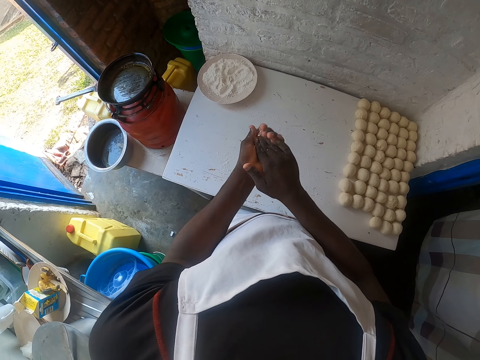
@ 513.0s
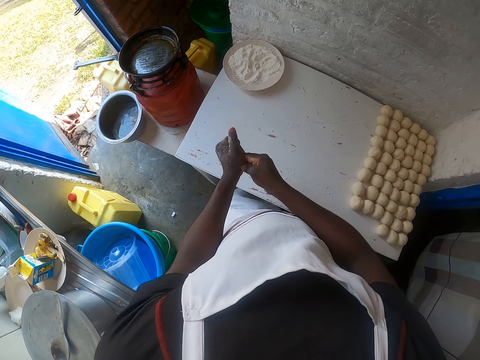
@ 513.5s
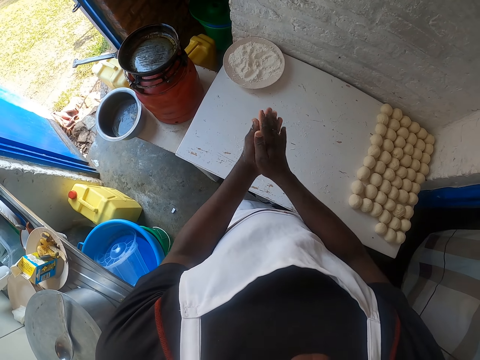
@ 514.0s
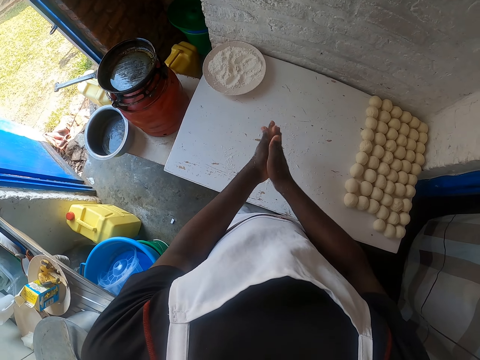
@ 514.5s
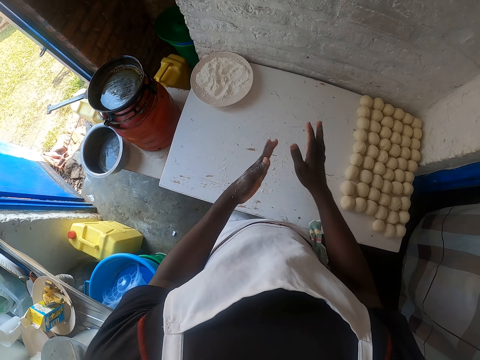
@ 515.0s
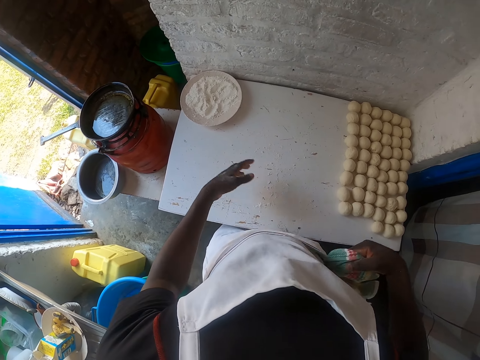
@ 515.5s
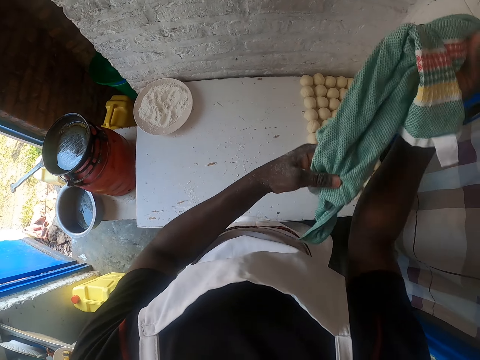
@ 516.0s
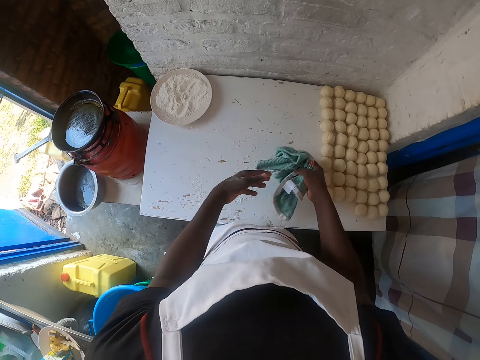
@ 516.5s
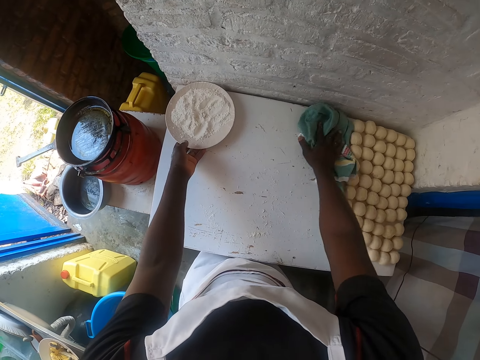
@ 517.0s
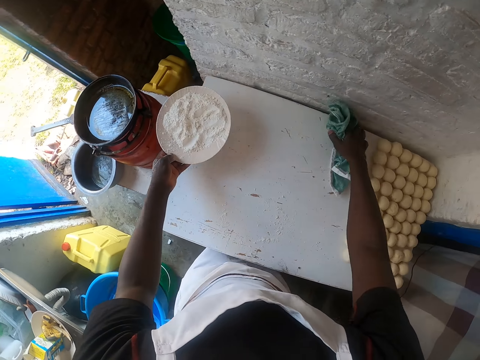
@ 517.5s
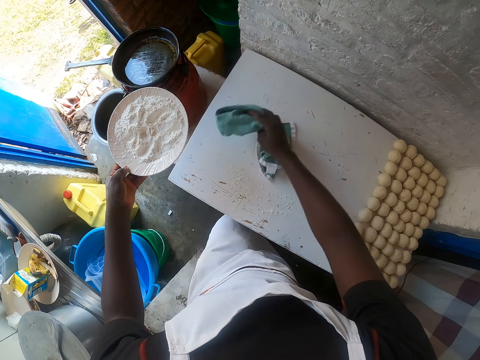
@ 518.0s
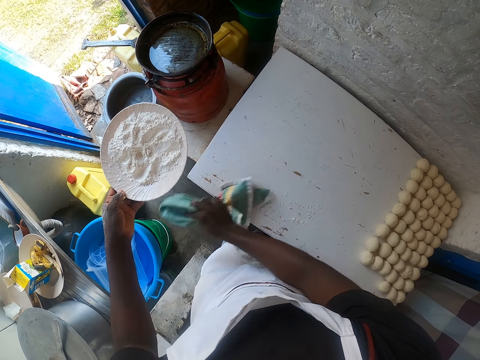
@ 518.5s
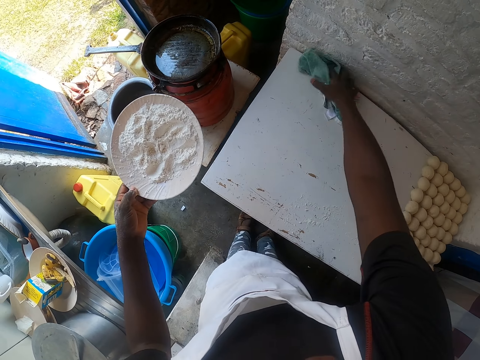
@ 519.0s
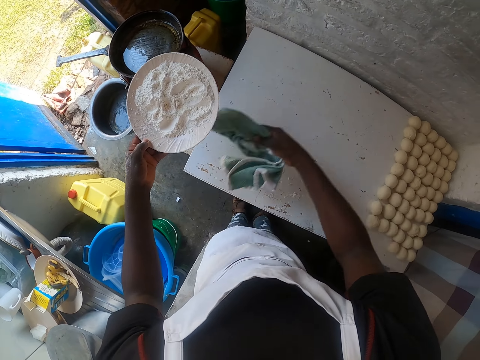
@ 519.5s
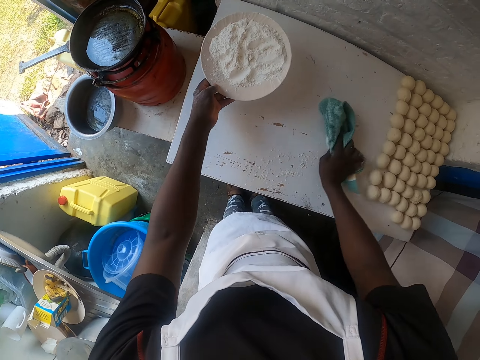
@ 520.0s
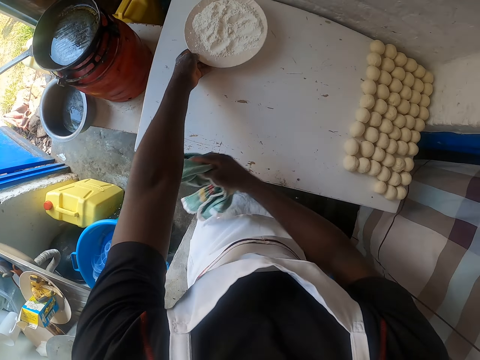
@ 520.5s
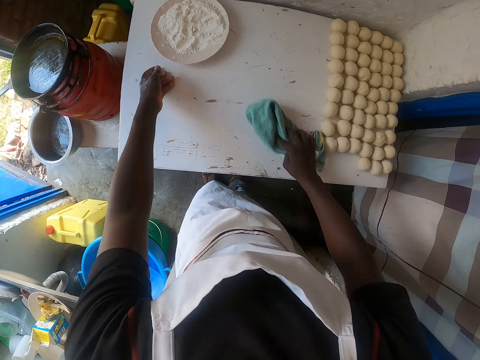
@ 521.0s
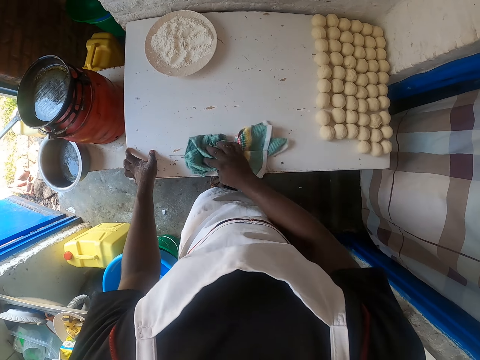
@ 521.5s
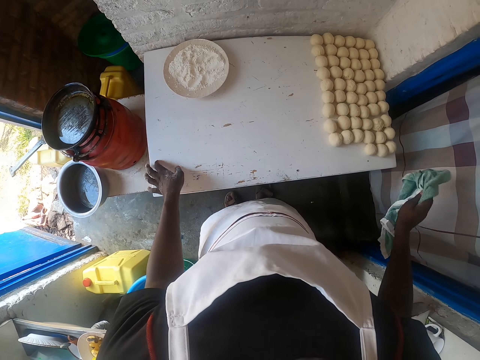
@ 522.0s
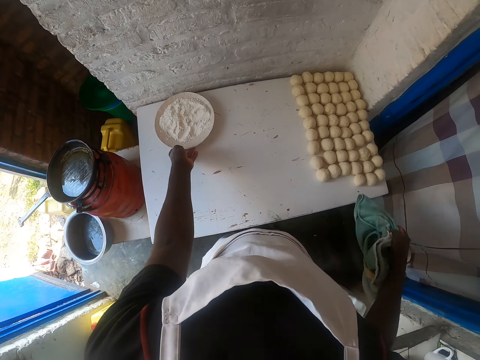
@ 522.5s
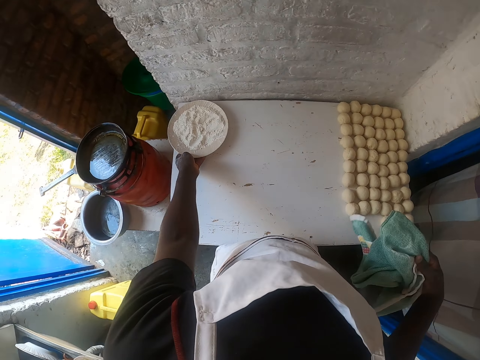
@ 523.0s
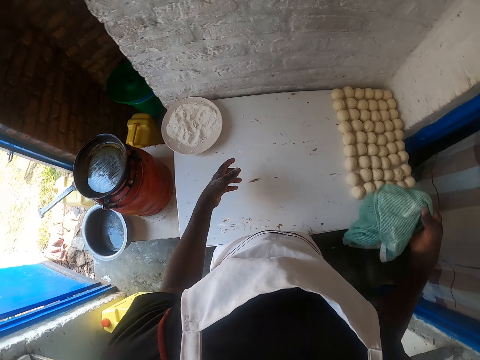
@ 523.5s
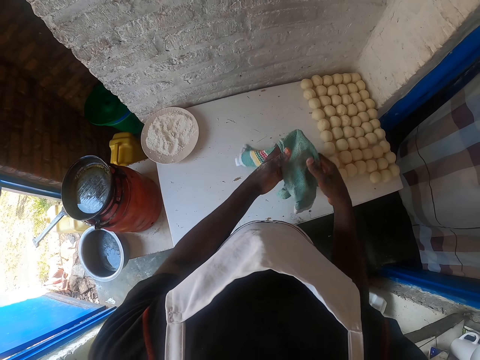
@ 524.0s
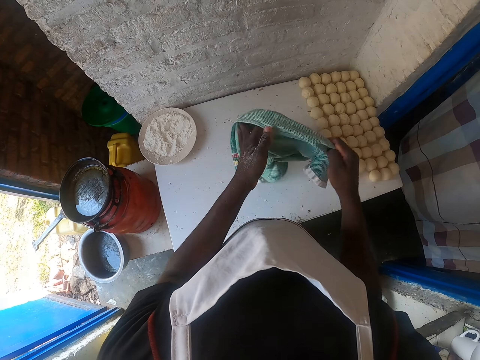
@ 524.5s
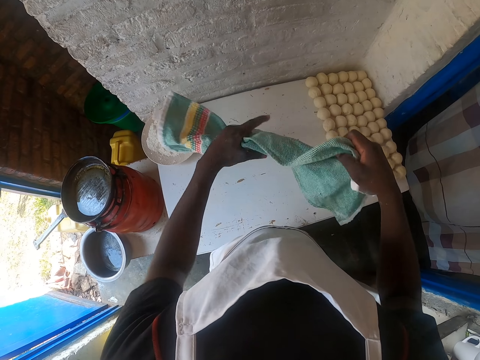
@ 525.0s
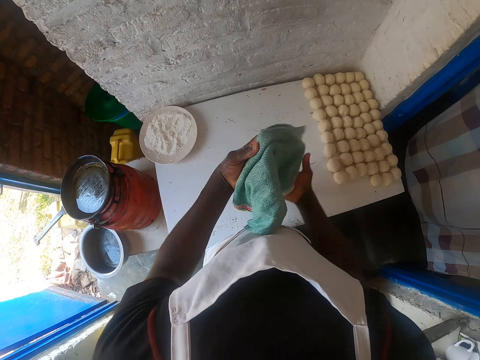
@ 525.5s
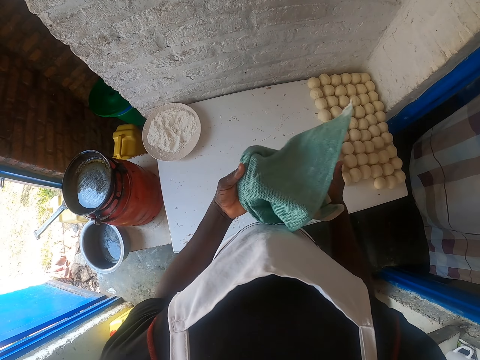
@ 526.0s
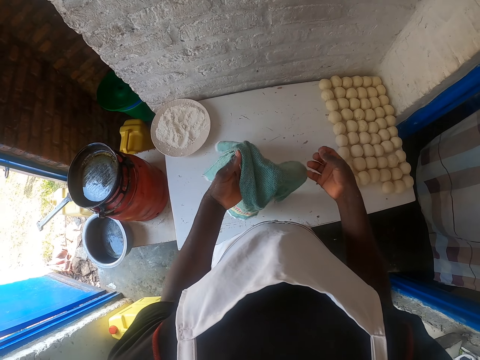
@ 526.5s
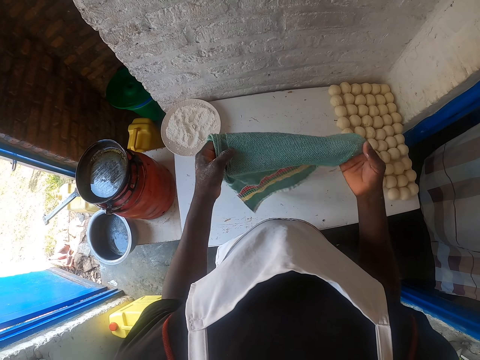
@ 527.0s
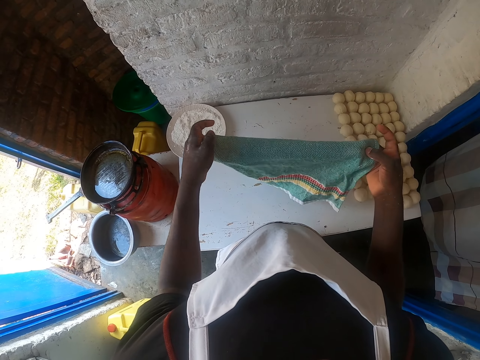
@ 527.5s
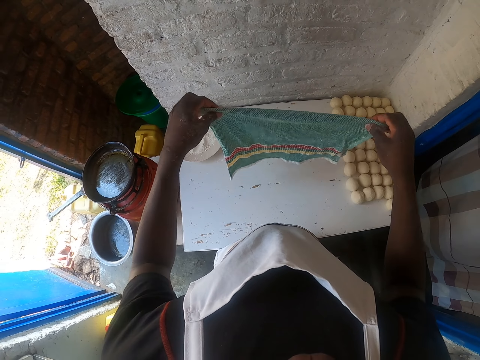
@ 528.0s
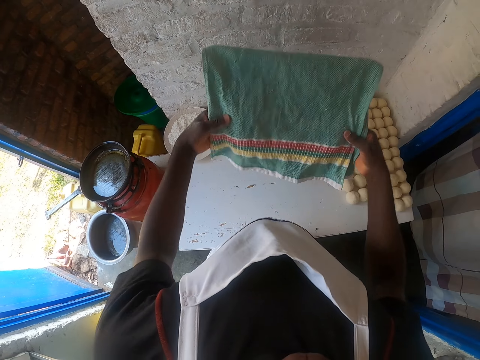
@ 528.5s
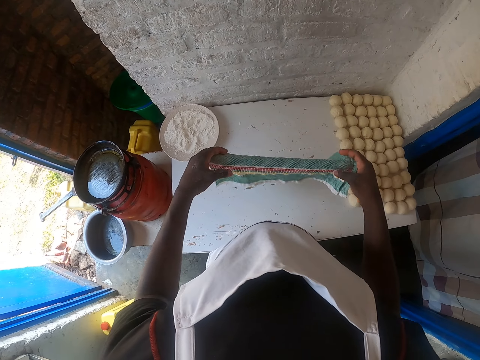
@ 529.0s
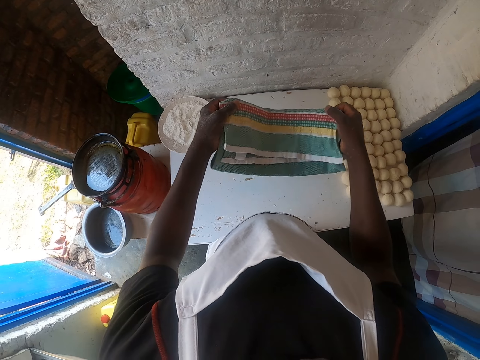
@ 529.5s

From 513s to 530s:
The camera wearer moves both hands. They pick the towel out of the pocket. They move the towel. They lift the flour plate on the table. They wipe the plate with the towel. They wipe the table with the towel. They drop the flour plate on the table. They wipe the table with the towel. They shake the towel. They shift the flour plate on the table. They lift the towel. They stretch the towel in hands. They fold the towel.

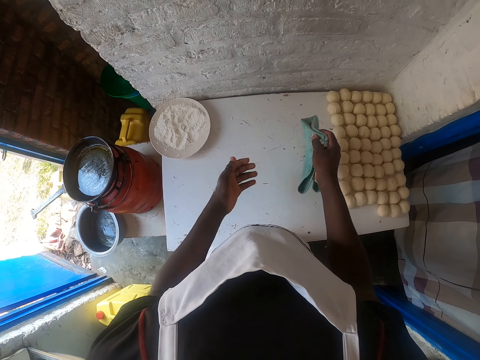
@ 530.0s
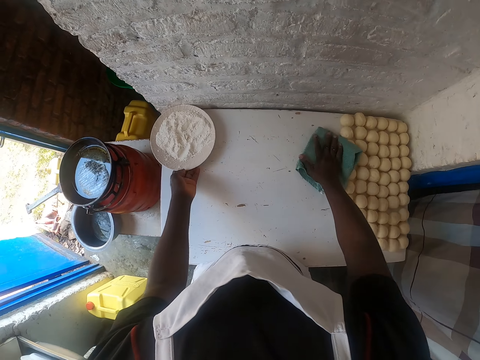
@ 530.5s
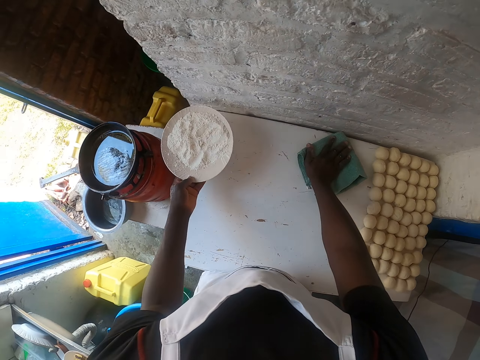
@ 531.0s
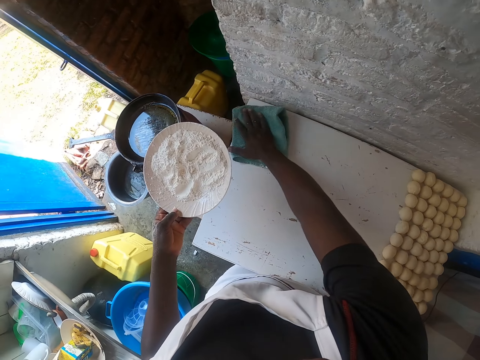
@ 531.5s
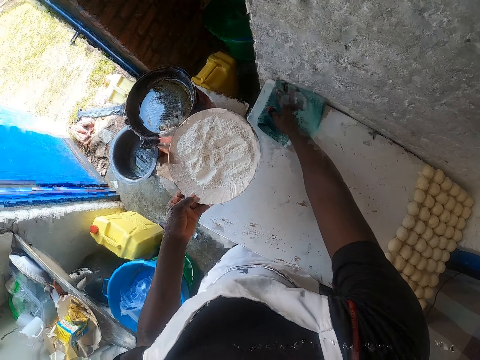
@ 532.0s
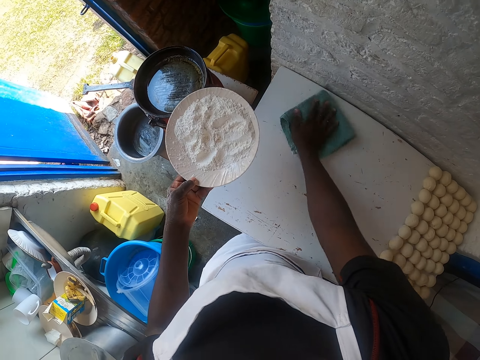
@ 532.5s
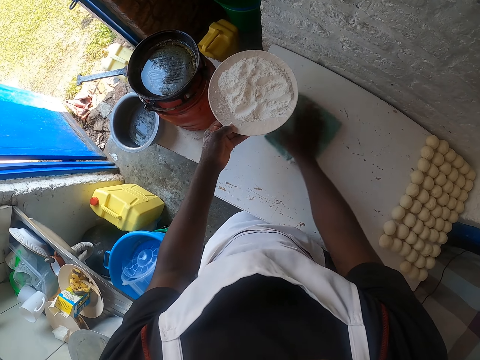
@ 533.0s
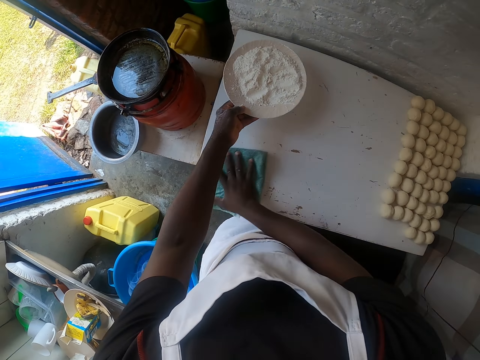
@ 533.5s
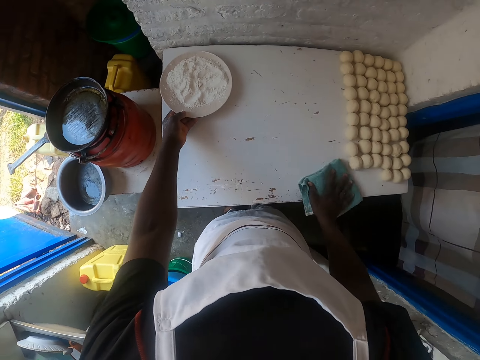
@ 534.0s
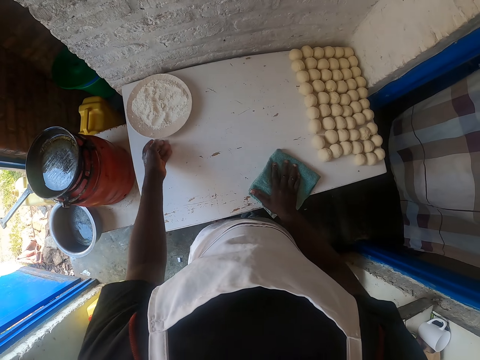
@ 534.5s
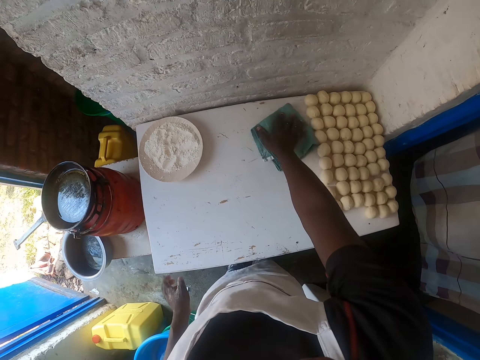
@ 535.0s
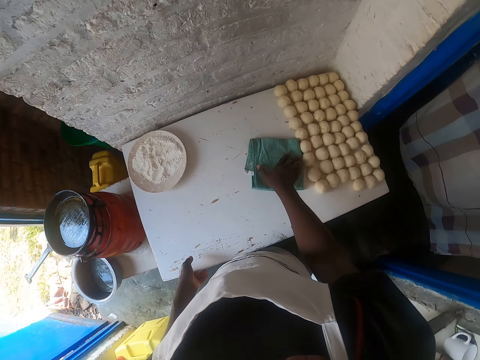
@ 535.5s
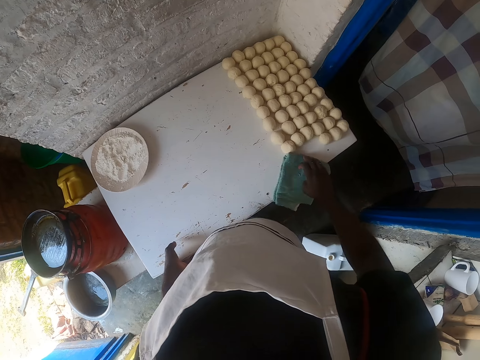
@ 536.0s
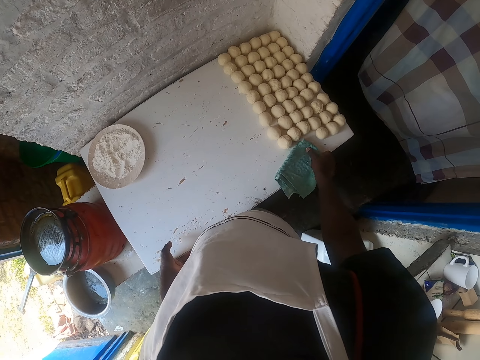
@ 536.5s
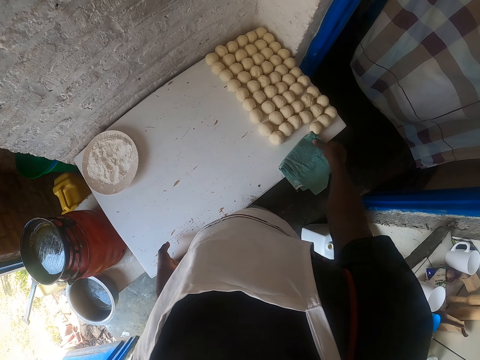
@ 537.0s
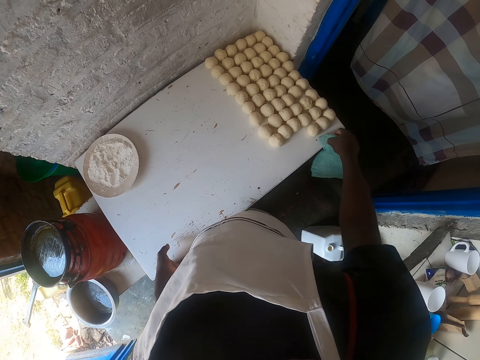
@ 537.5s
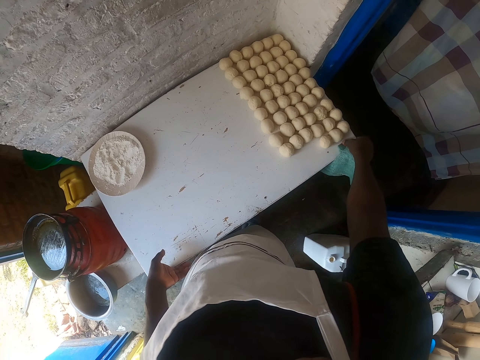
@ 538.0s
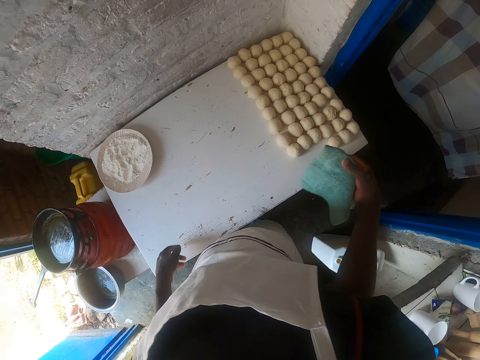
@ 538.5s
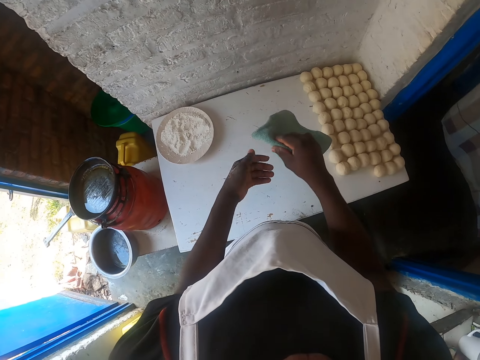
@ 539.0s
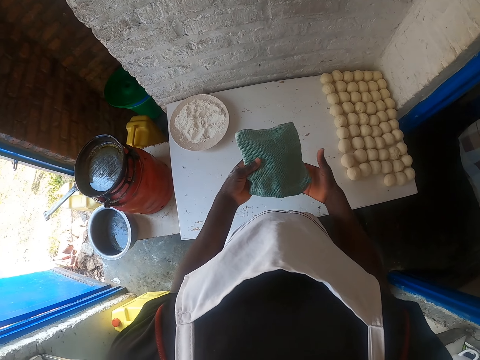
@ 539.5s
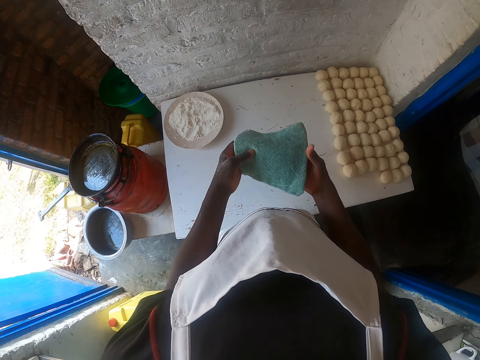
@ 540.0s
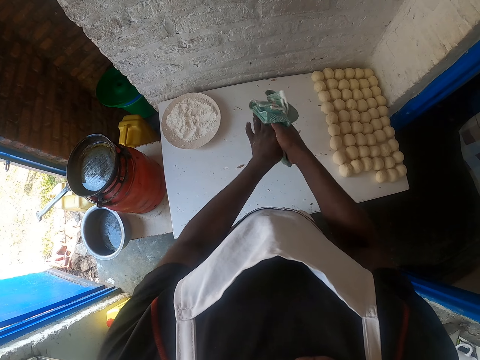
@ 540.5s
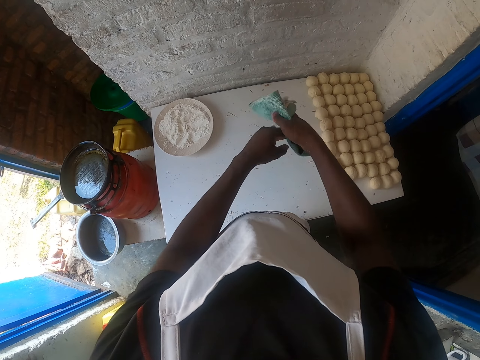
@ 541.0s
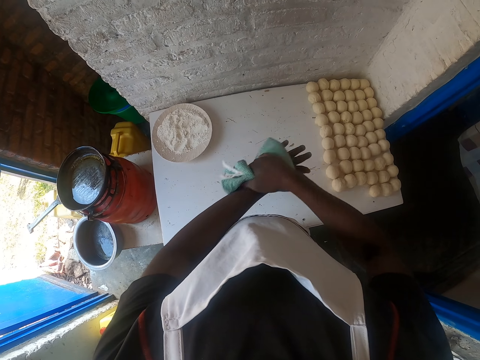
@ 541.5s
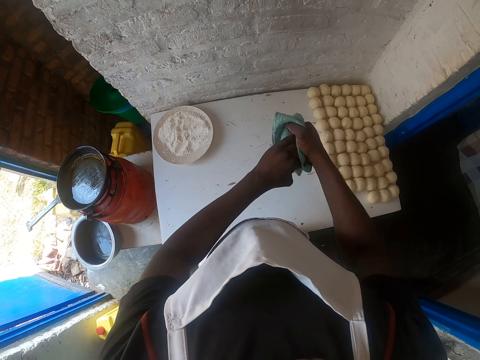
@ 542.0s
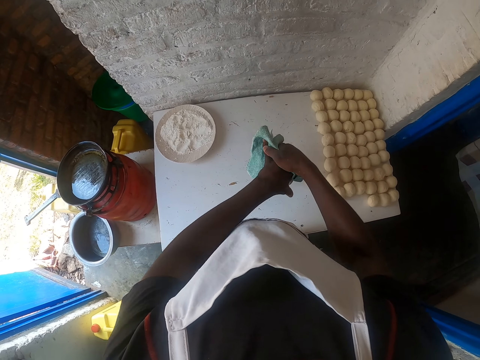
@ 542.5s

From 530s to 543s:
The camera wearer drops the towel on the table. They lift the flour plate on the table. They wipe the table with the towel. They drop the flour plate on the table. They wipe the table with the towel. They lift the towel. They transfer the towel on the left hand. They wipe both hands with the towel.
